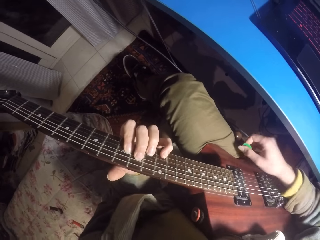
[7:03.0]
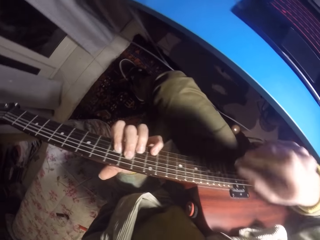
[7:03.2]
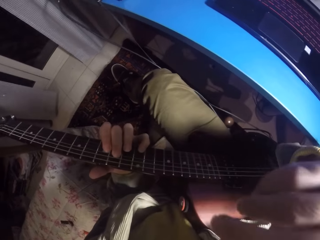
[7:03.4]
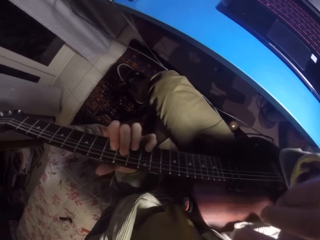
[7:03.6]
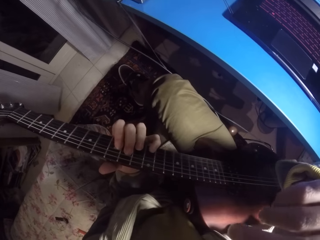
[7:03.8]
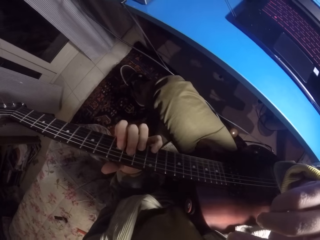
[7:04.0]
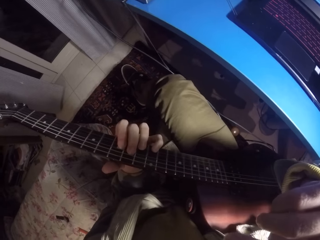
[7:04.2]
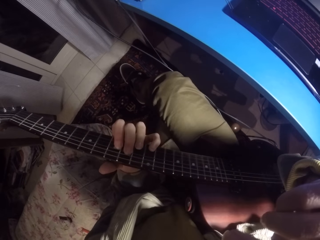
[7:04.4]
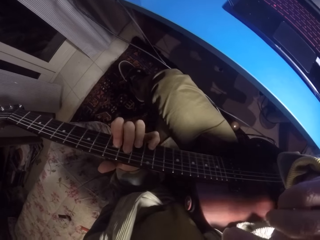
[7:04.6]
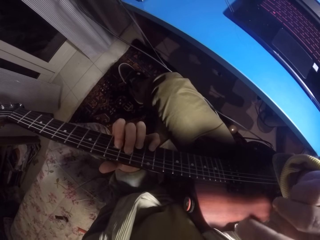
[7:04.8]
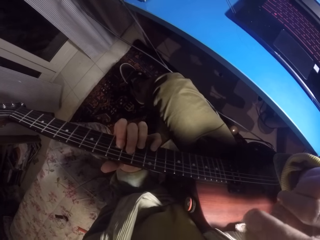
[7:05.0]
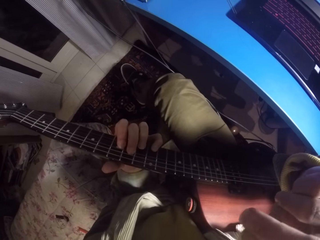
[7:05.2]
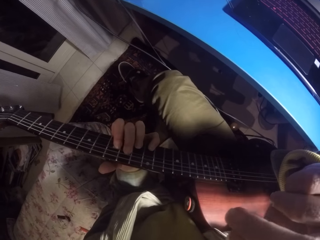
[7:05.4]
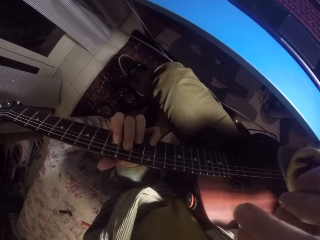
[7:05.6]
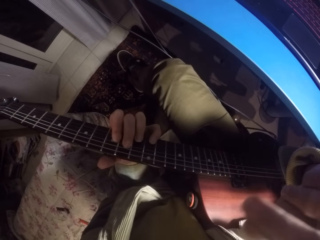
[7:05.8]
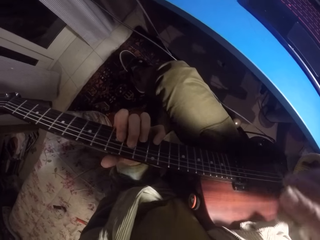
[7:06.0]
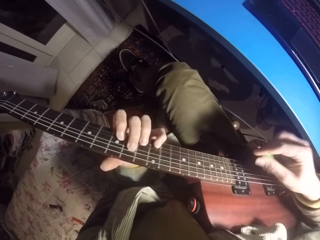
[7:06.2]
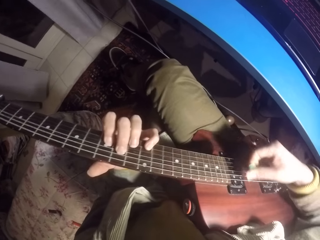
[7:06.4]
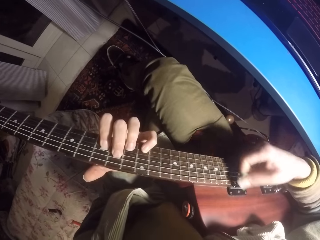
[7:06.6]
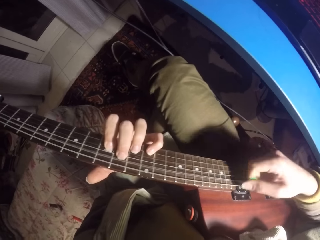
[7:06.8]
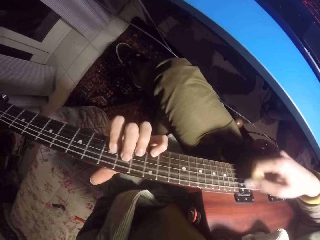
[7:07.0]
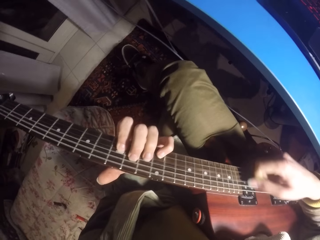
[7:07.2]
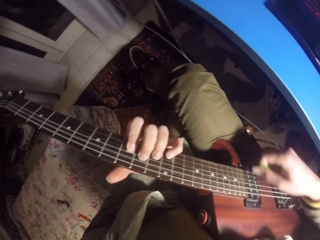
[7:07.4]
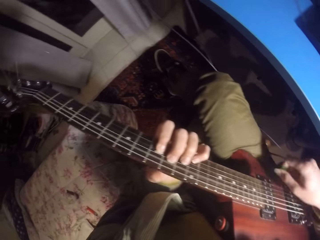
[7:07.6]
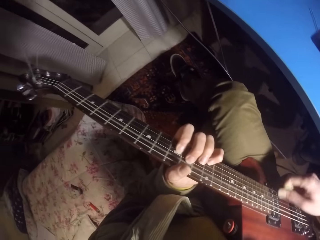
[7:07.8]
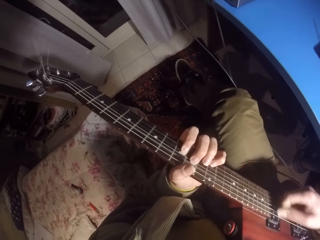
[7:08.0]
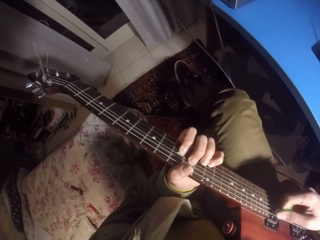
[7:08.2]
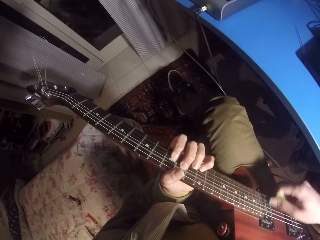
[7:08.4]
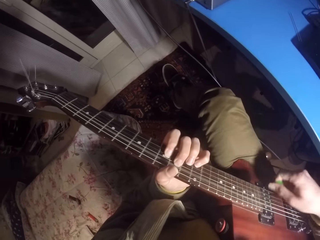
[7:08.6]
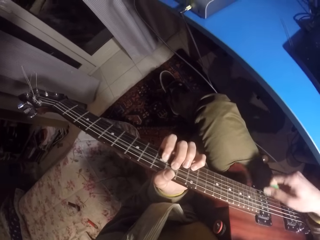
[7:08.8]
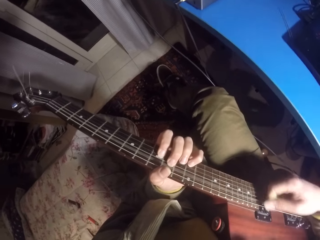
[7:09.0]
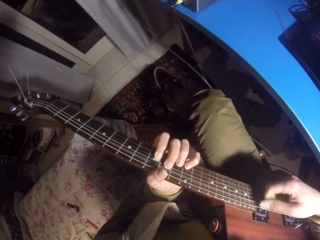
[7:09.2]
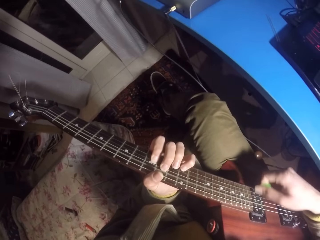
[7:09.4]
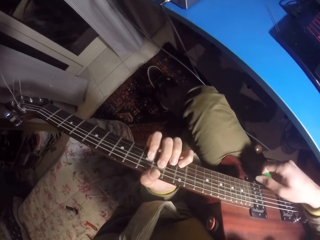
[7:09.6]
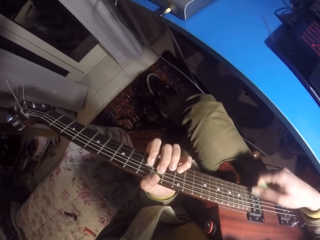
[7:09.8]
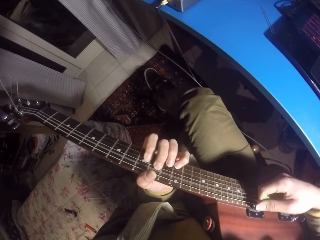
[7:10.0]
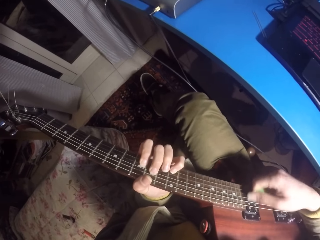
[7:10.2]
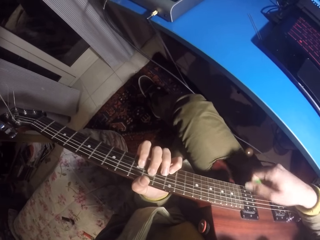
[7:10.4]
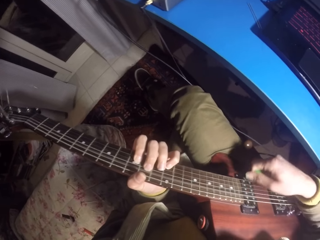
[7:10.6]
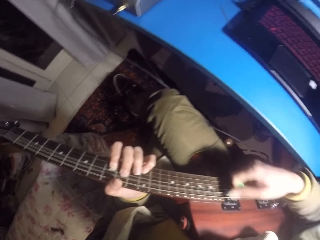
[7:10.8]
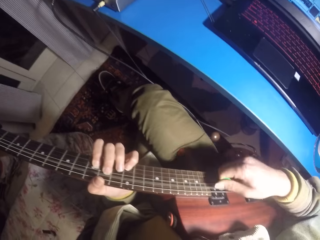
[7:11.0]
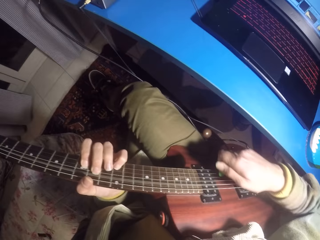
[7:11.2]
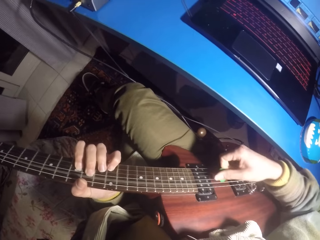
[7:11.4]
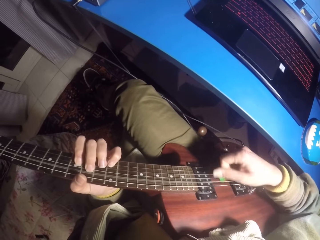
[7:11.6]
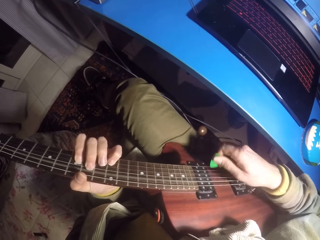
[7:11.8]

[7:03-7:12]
The camera wearer wipes the face. They play the guitar.

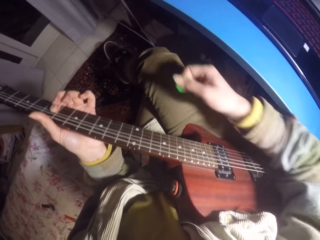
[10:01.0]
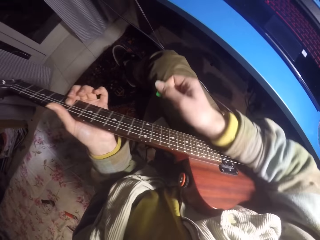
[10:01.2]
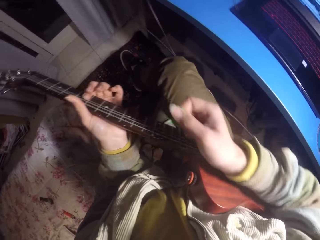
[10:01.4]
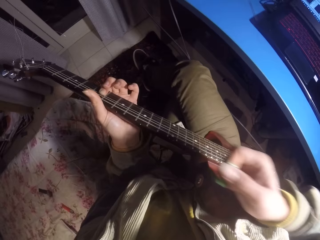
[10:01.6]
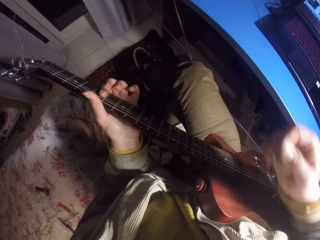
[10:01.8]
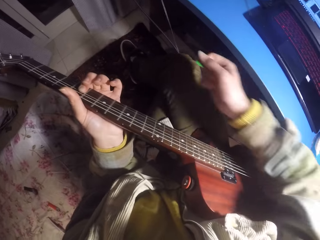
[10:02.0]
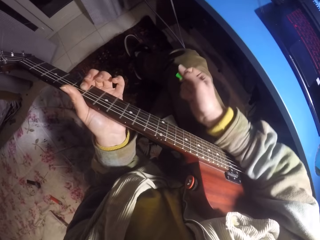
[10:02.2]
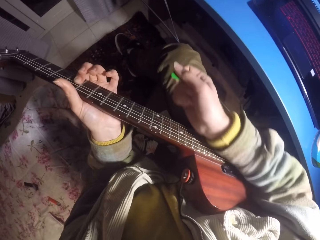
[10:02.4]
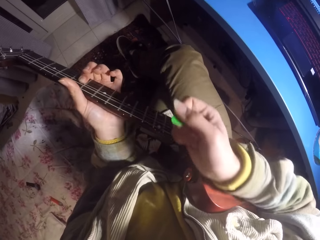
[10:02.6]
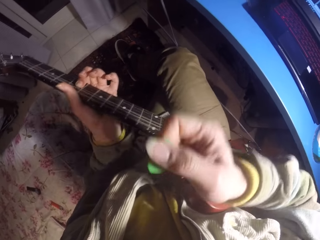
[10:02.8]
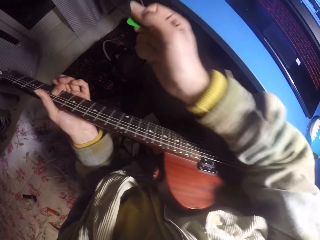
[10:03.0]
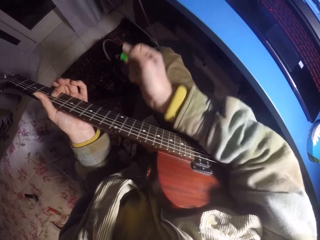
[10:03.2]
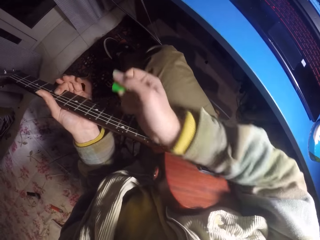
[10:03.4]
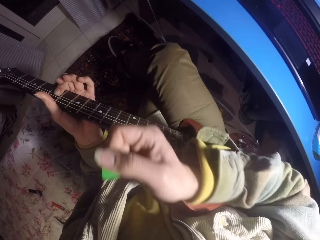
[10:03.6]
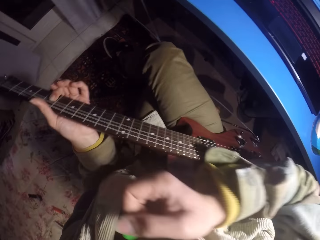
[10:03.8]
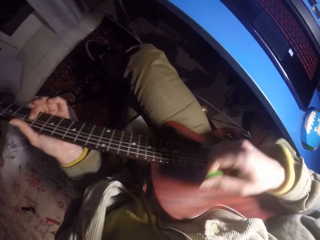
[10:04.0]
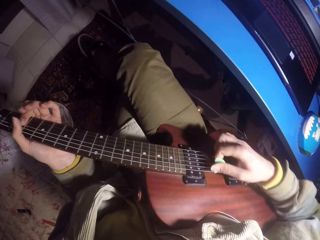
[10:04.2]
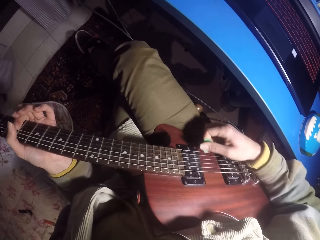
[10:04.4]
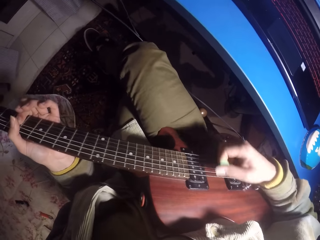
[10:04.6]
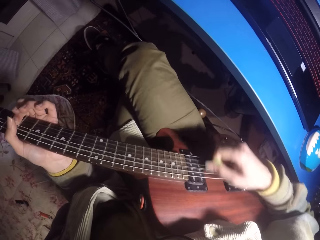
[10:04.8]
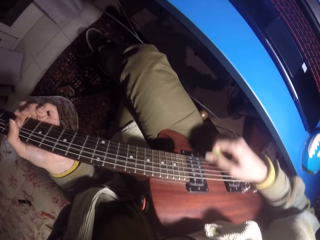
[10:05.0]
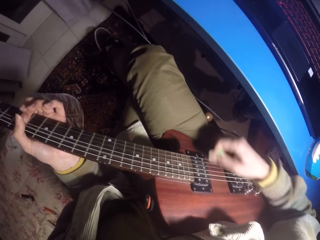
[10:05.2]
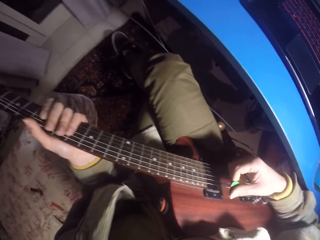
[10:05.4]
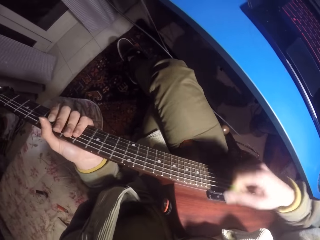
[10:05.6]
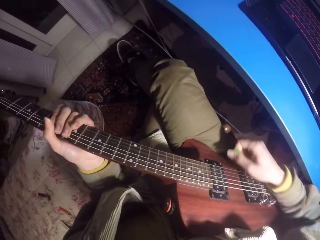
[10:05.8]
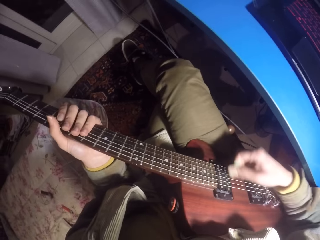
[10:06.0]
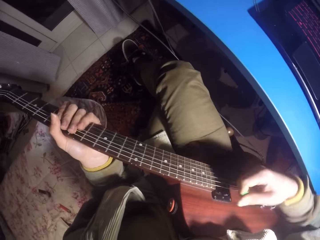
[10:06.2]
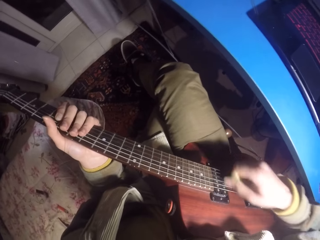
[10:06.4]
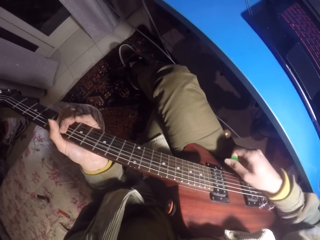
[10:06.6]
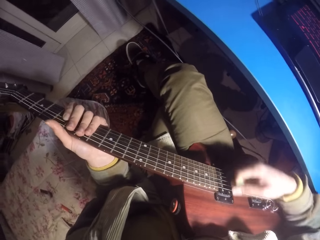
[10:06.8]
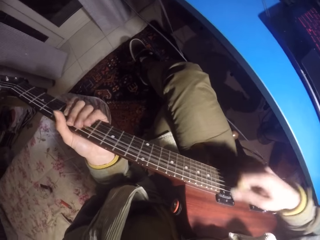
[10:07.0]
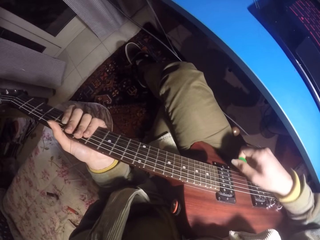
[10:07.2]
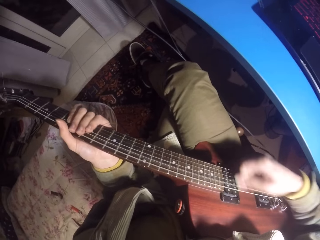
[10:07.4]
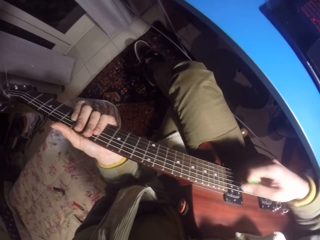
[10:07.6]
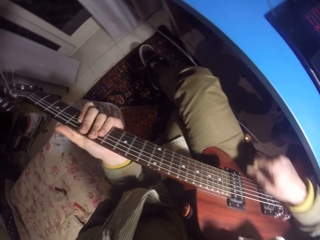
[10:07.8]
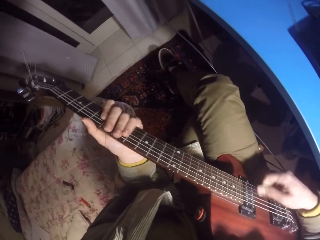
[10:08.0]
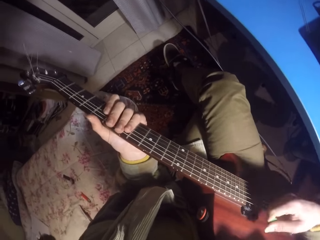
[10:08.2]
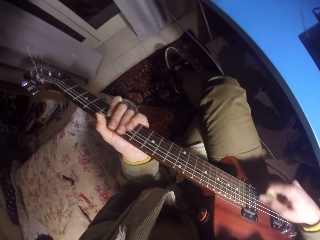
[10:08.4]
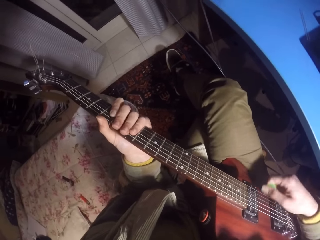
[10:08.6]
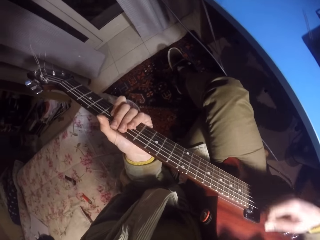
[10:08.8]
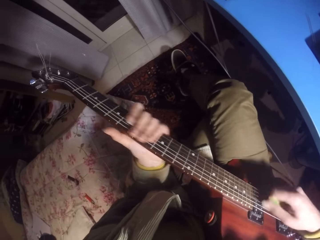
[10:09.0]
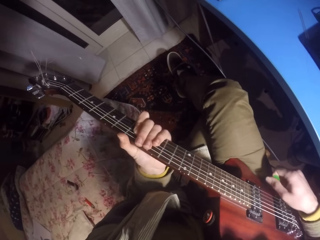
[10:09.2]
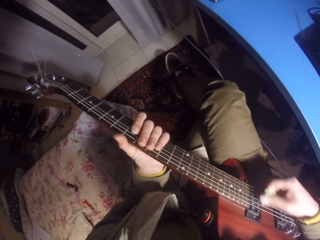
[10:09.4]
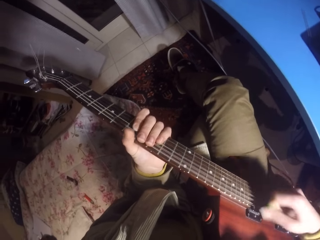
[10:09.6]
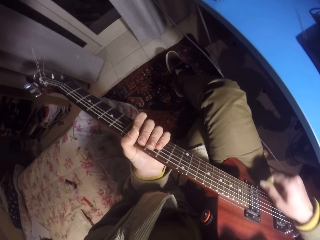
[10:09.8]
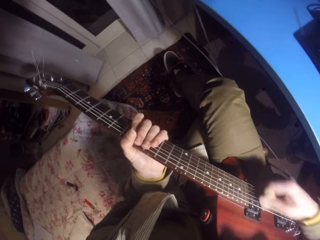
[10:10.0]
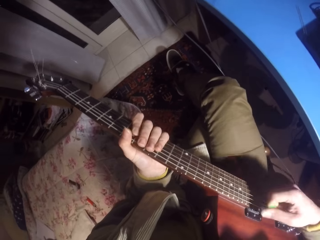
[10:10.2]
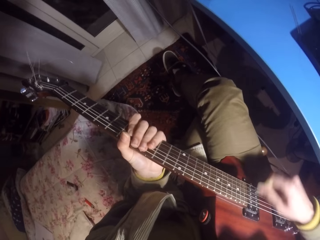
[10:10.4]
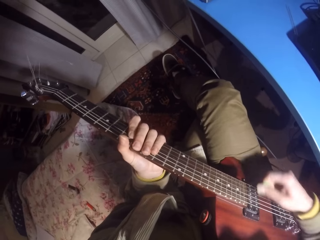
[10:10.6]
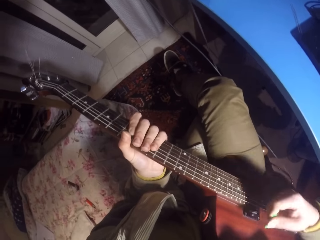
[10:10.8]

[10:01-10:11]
The camera wearer wipes the guitar with a jacket. They wipe the strings with a hand. They play the guitar.

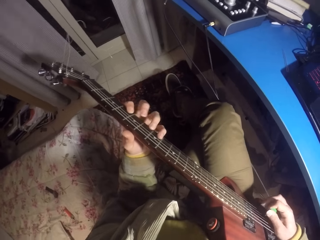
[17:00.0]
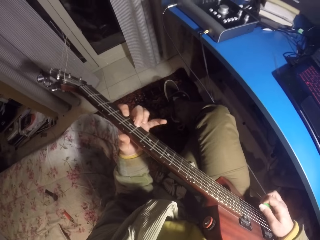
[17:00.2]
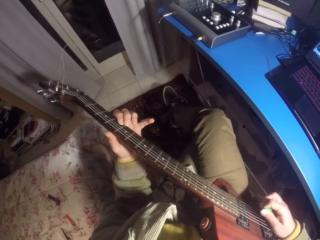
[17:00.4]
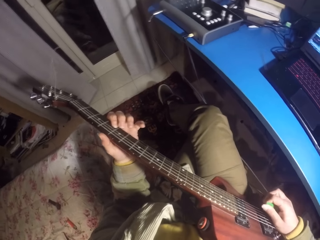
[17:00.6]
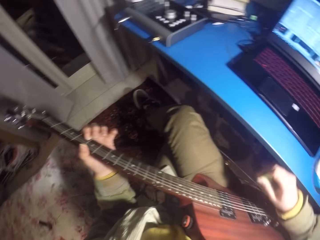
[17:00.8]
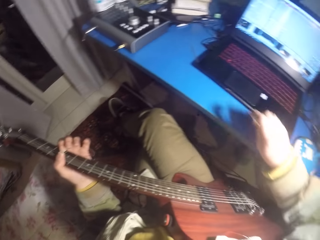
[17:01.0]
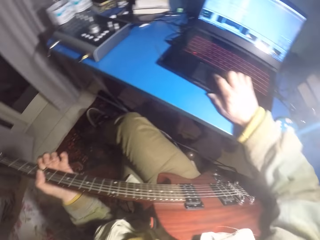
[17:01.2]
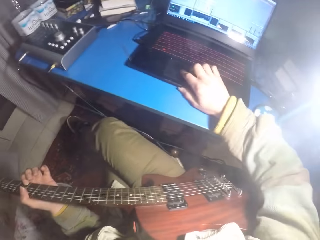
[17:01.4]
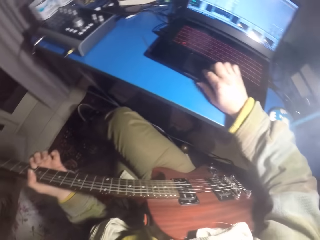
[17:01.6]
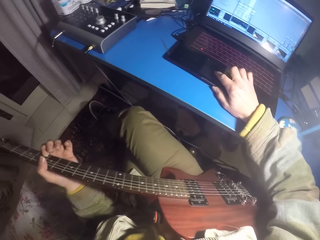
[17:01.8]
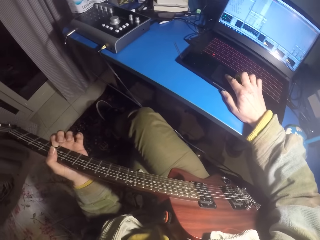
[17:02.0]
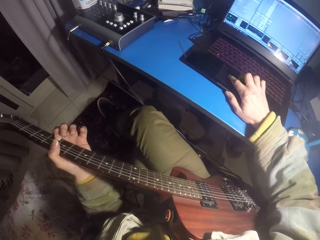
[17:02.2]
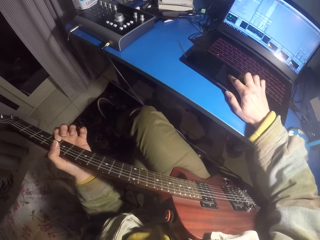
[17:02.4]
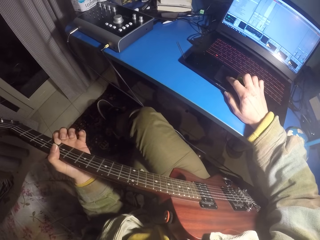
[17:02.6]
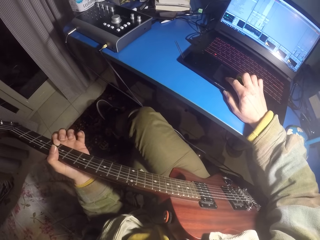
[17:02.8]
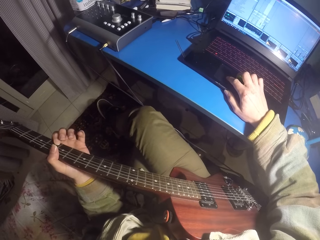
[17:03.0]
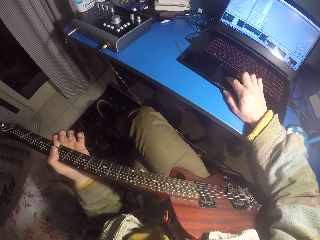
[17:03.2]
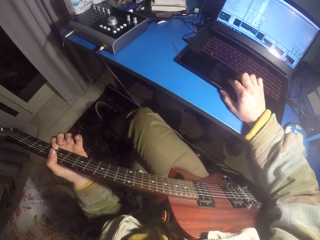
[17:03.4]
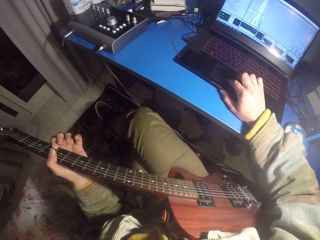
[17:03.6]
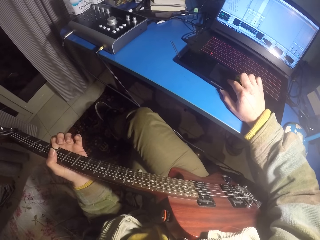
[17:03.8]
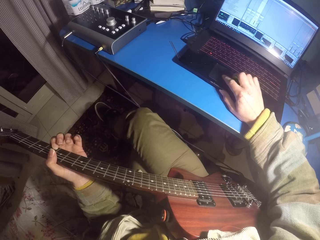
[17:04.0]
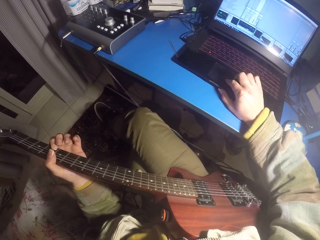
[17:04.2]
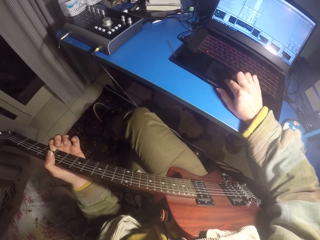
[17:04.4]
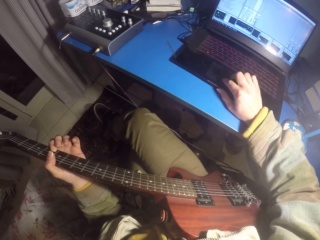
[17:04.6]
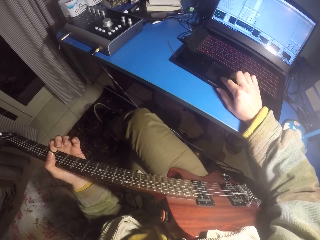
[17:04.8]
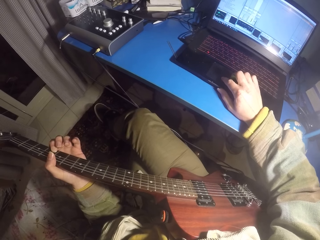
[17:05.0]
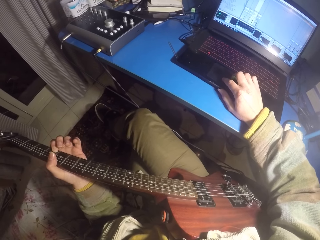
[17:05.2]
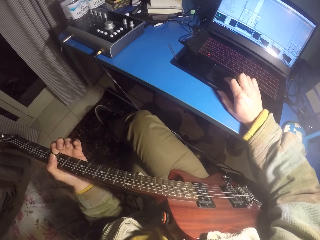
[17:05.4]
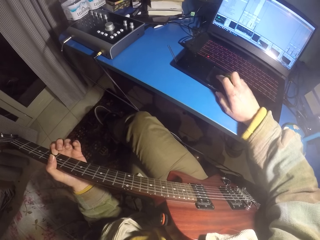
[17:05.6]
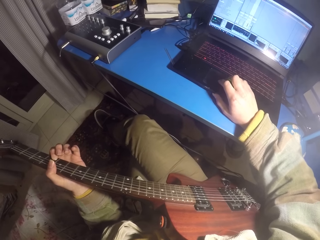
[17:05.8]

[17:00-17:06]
The camera wearer uses the laptop. They scroll the computer mouse.
